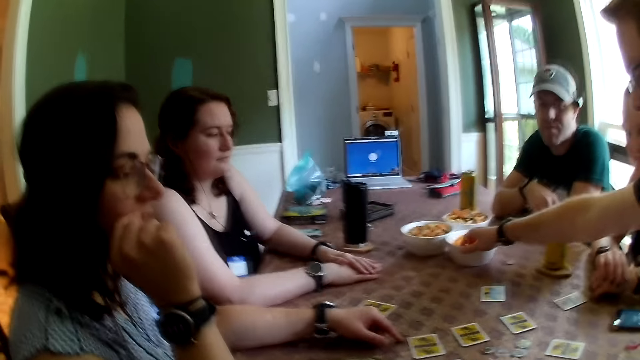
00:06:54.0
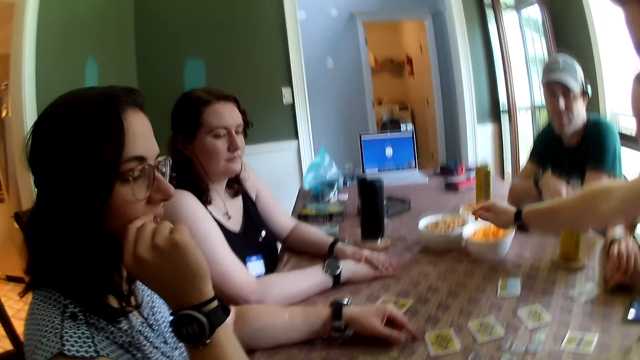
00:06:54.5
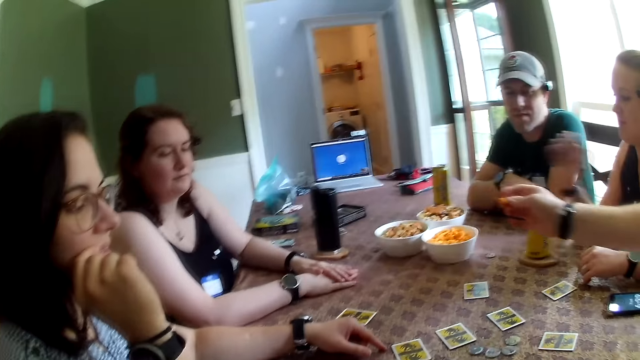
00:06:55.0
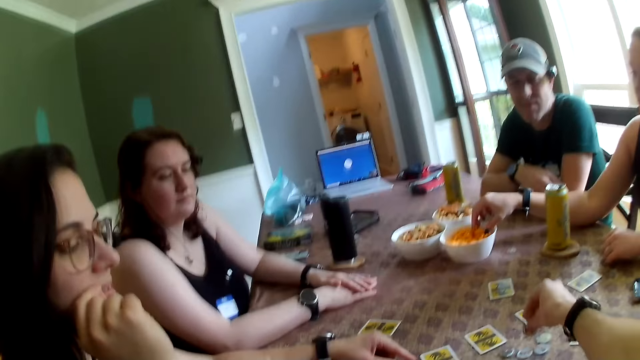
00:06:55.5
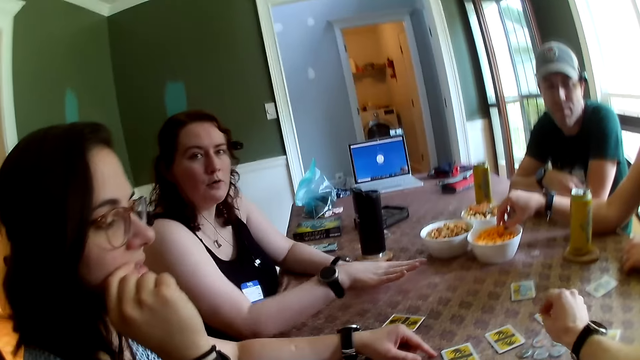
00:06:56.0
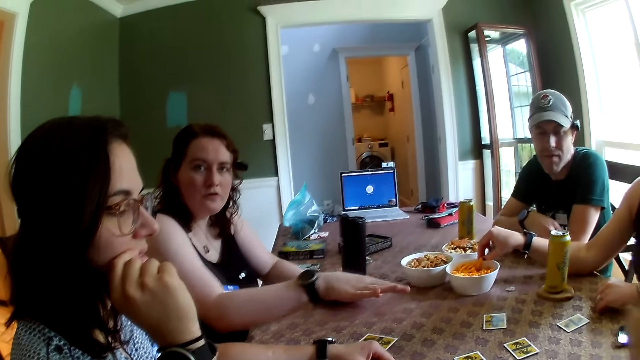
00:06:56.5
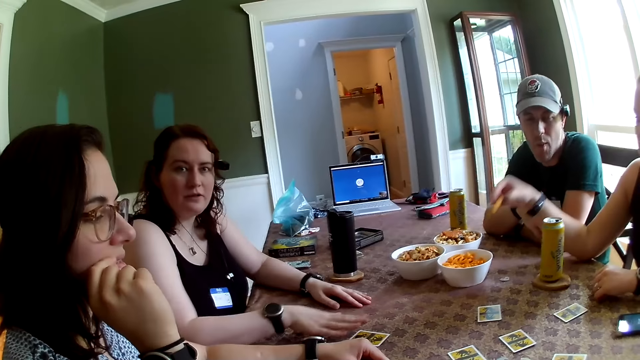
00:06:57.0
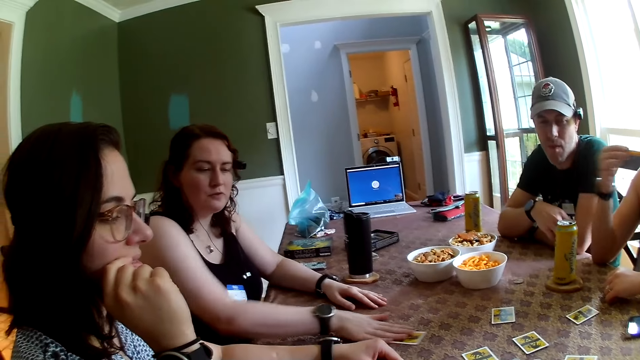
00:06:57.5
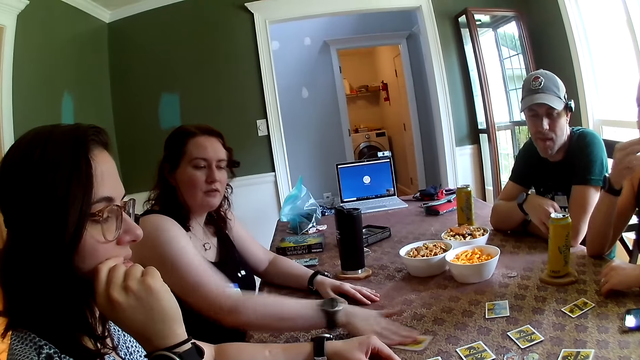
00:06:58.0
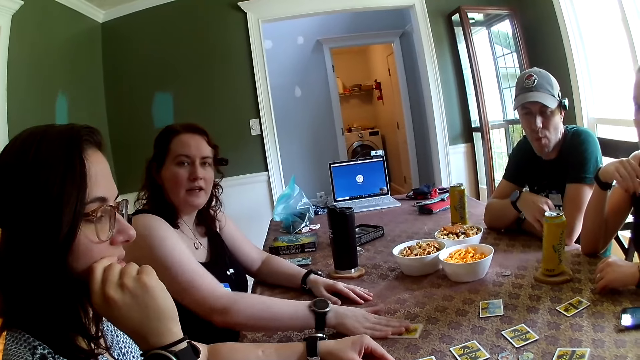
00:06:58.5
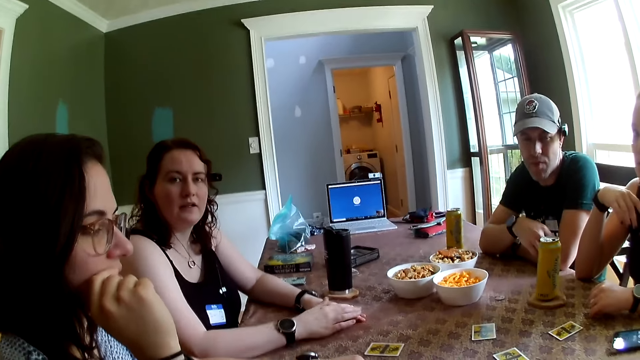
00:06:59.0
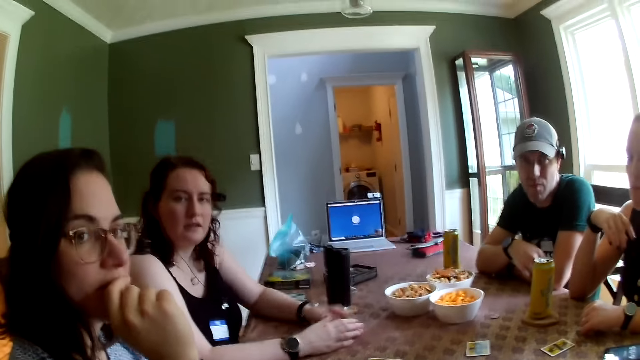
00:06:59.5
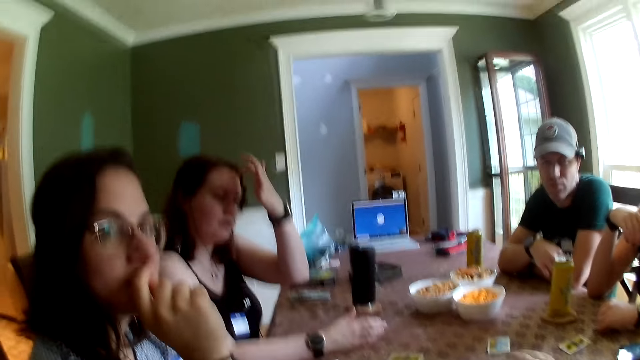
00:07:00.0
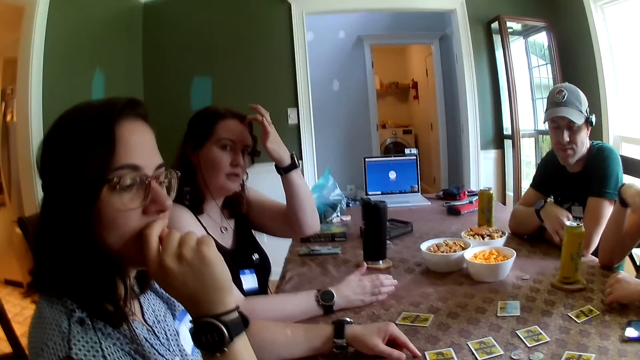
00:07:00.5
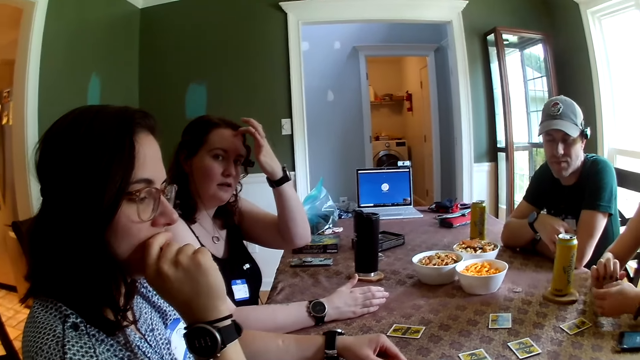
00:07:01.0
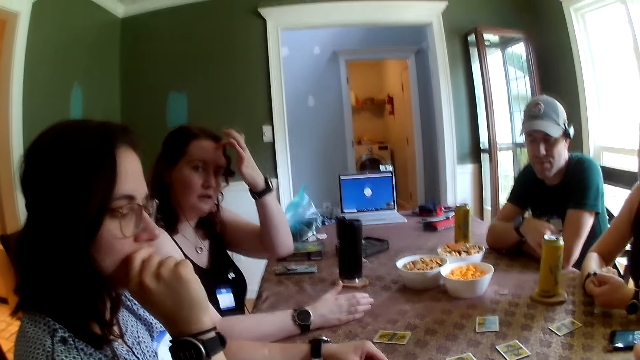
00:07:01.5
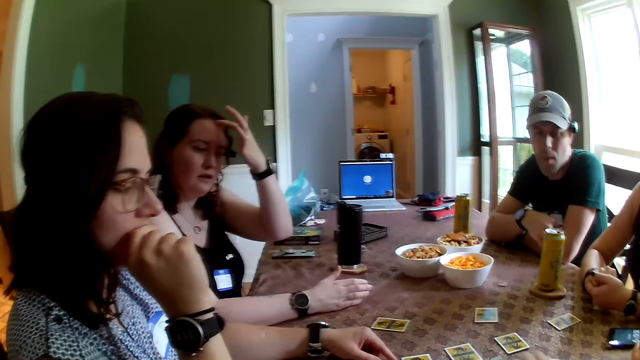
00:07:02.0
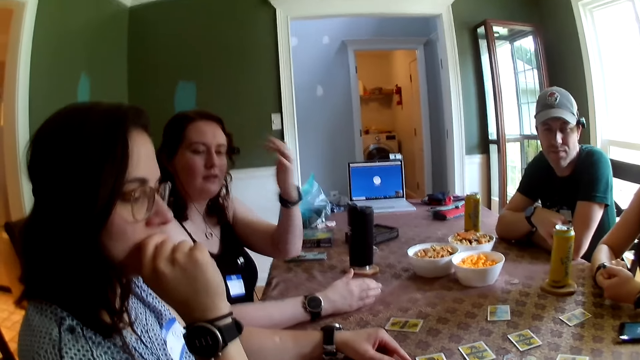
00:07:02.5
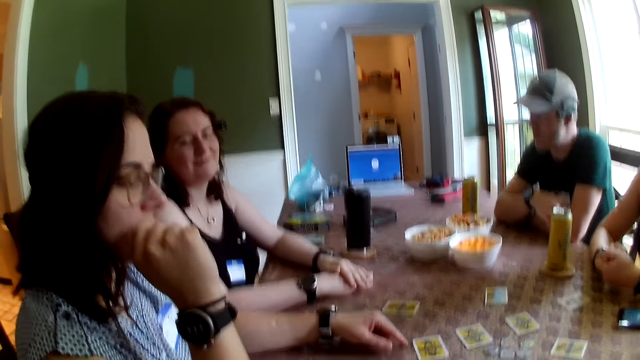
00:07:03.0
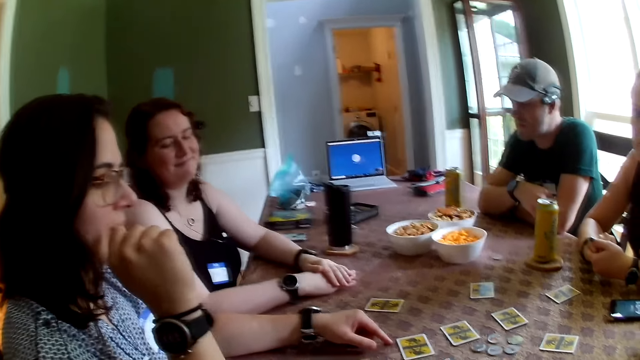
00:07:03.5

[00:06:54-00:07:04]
A man picks snacks from the bowl with his right hand. A woman picks snacks from the bowl with her right hand. The camera wearer drops the token on the table with his right hand. He lifts his hand. The woman moves the card on the table with her right hand. A lady rubs her hand on the table. The woman rubs her forehead with her left hand. The camera wearer talks with another lady.

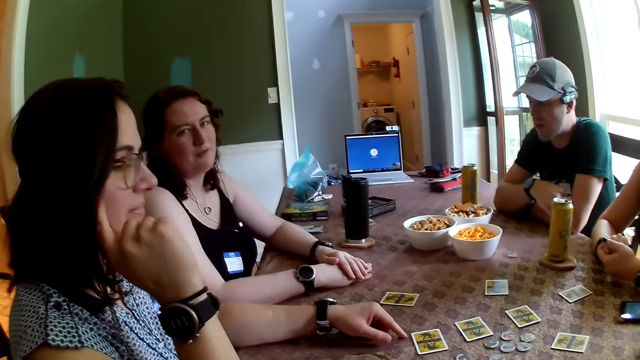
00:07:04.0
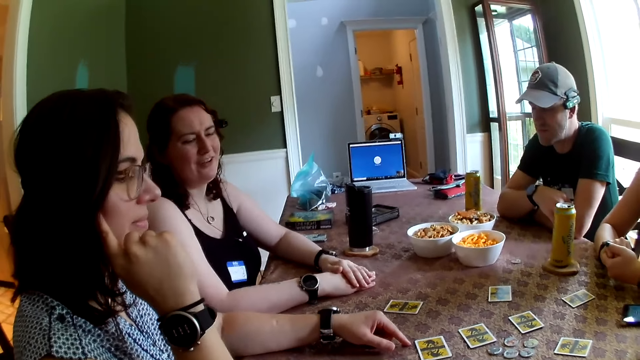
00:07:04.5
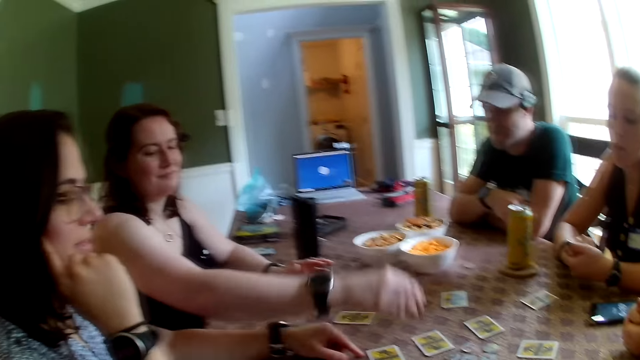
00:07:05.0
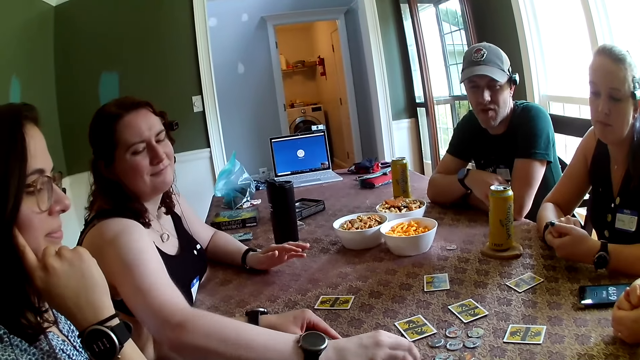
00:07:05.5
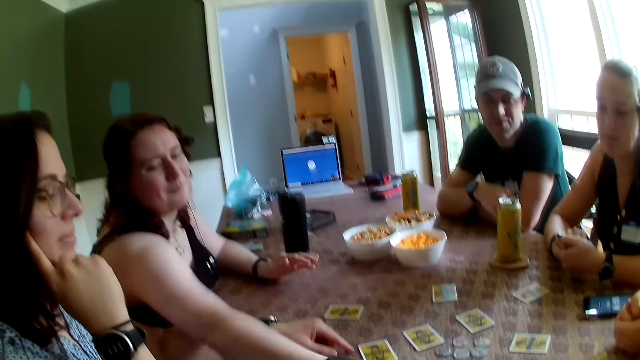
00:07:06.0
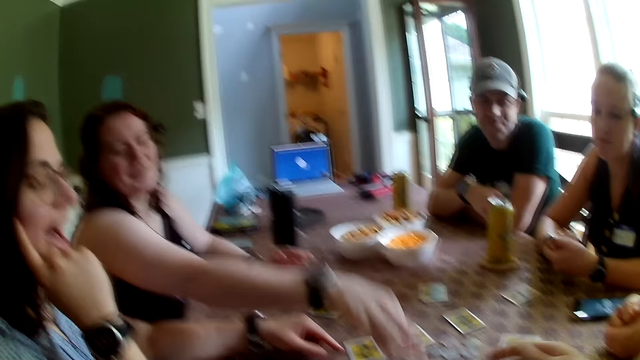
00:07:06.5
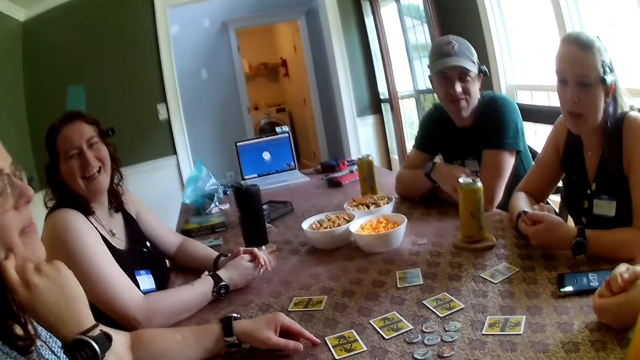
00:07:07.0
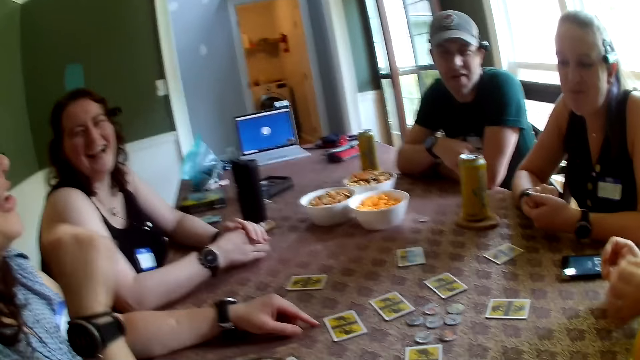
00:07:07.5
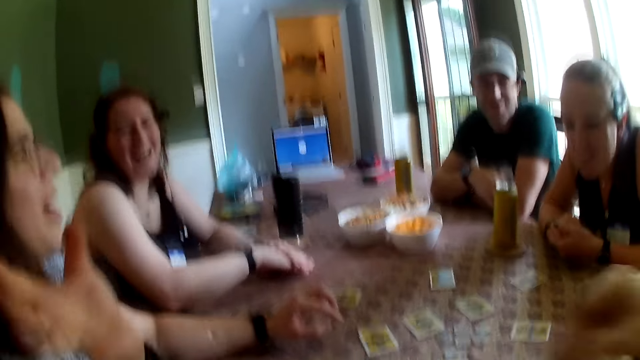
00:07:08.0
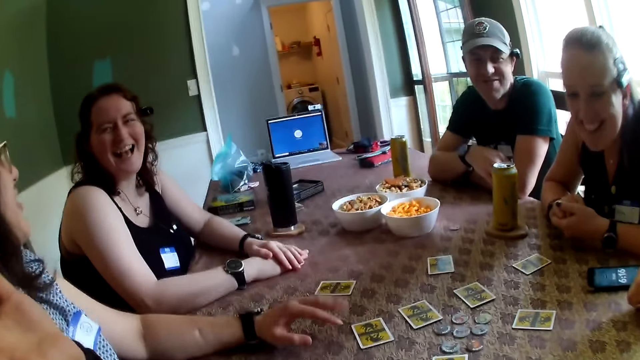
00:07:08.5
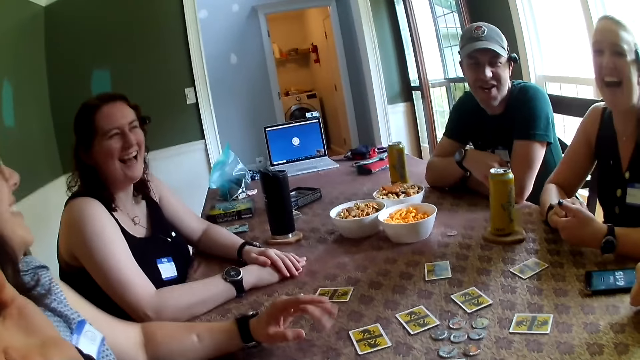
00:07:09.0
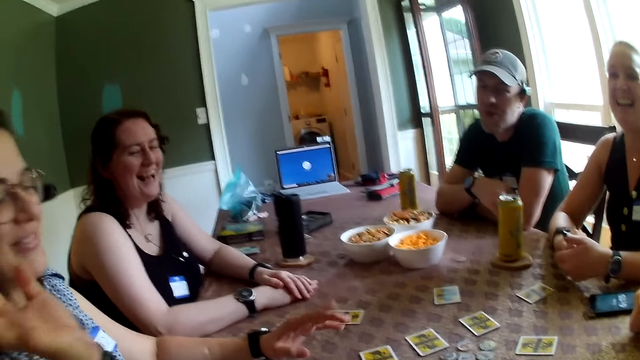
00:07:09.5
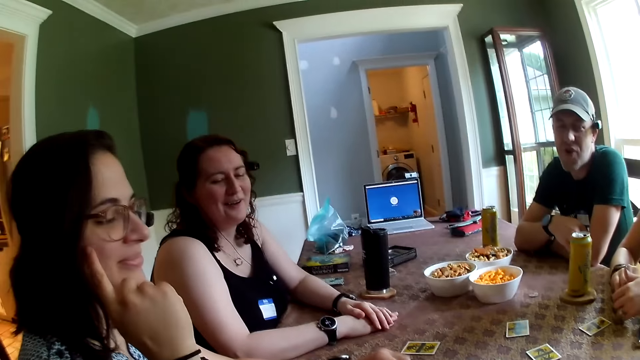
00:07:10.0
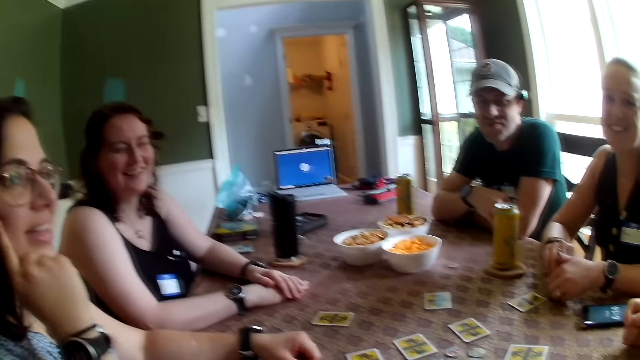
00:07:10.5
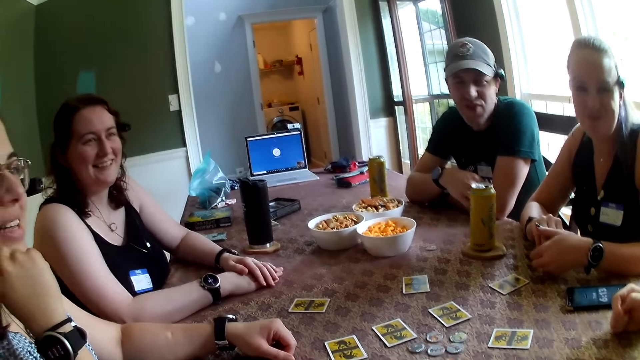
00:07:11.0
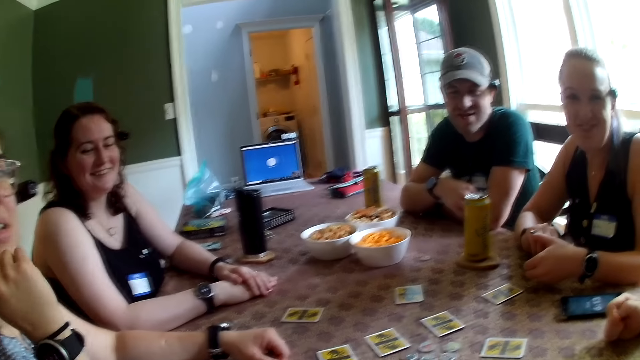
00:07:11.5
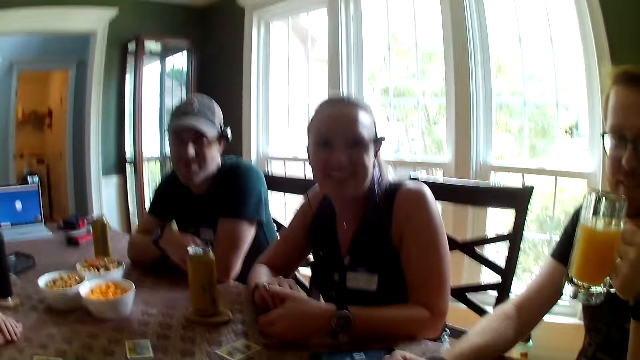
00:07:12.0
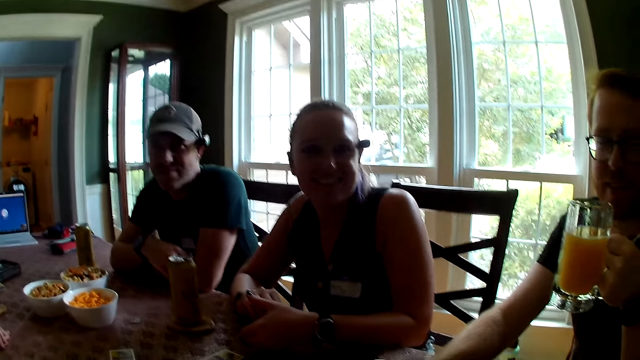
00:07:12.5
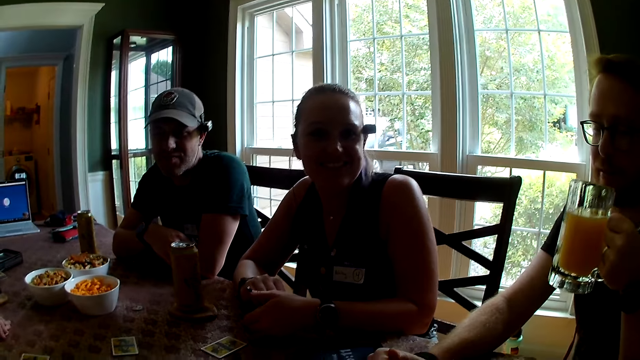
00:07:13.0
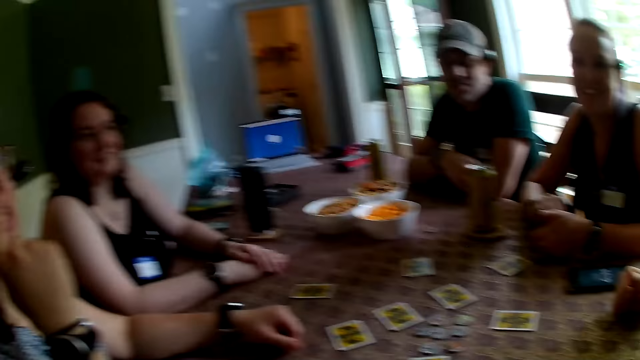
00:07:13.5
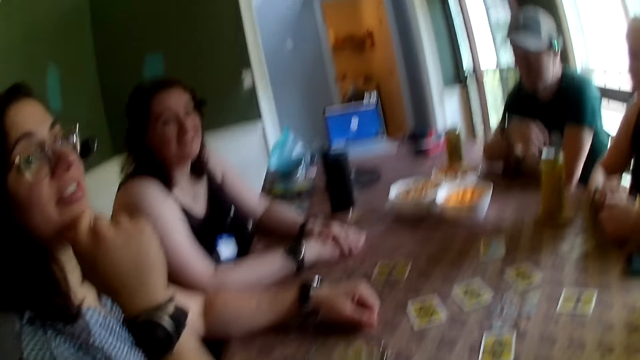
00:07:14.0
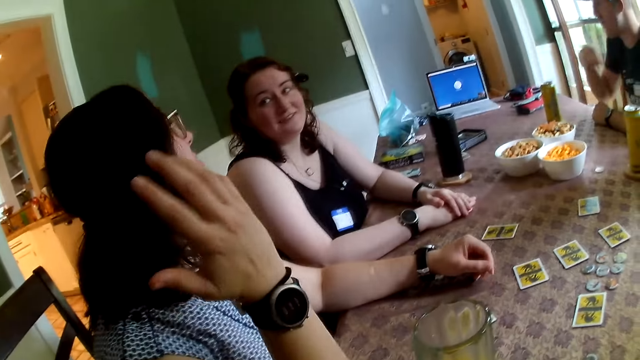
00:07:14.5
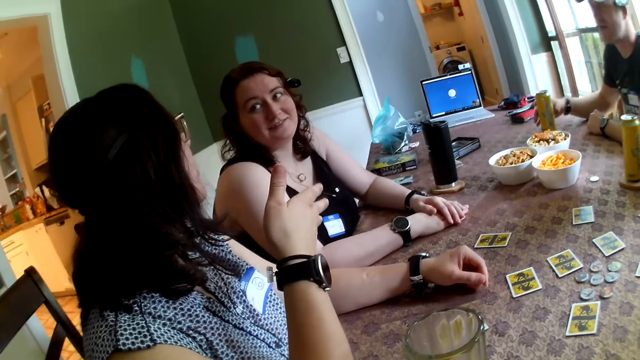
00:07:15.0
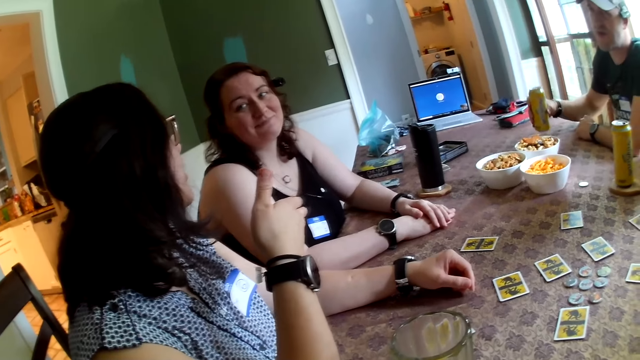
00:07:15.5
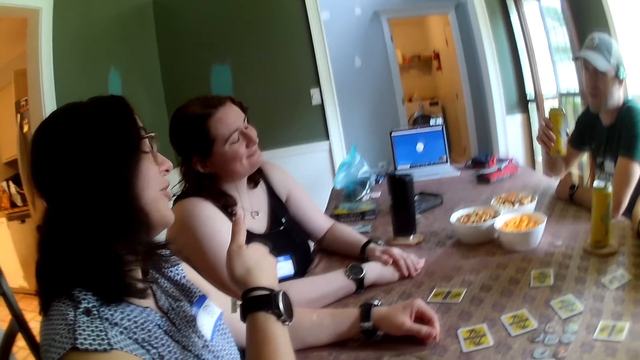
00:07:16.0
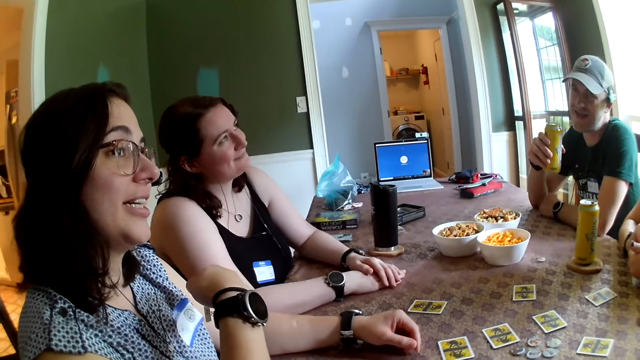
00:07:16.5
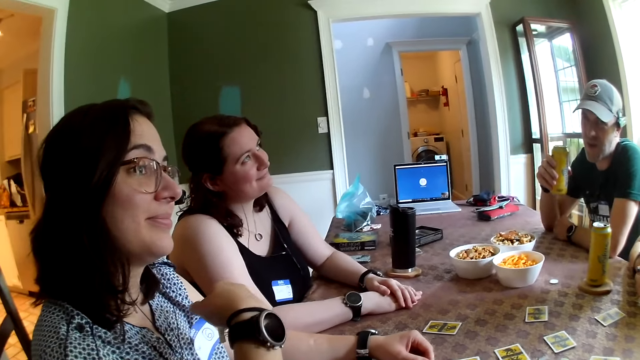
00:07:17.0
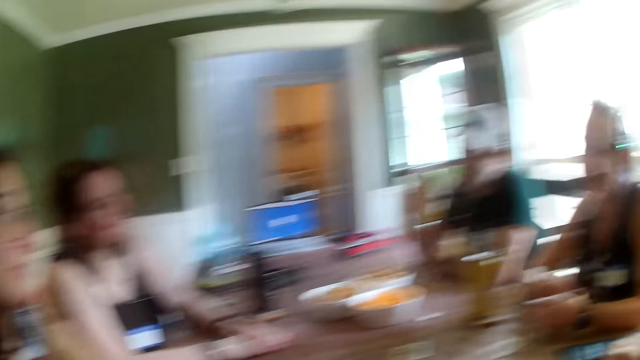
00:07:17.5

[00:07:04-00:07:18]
The woman adjusts the token on the table with her right hand. A lady stretches her hand. The camera wearer talks with the lady. Another lady talks with a man. The man holds the glass of juice. A man drinks from a cup of drink in his left hand. The other lady talks with the first lady. Another man picks up a canned drink from the table with his right hand.
